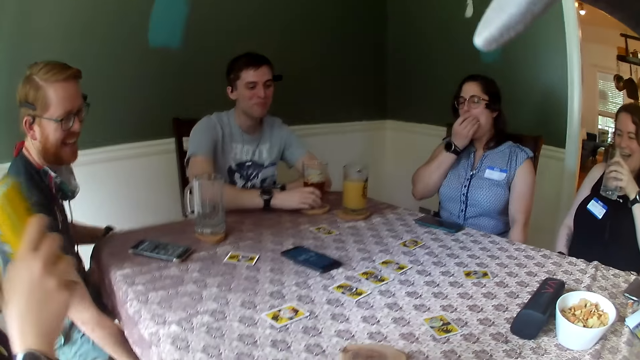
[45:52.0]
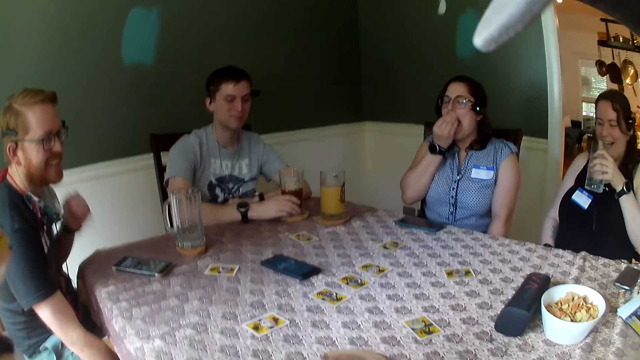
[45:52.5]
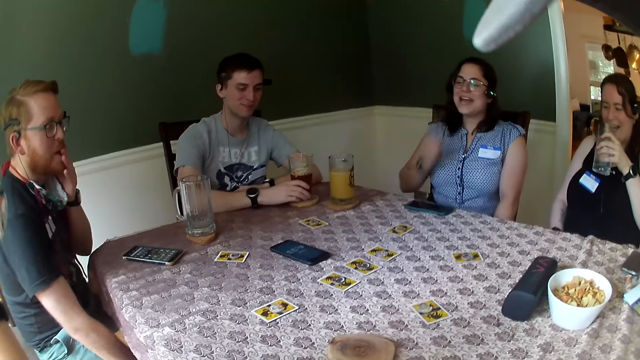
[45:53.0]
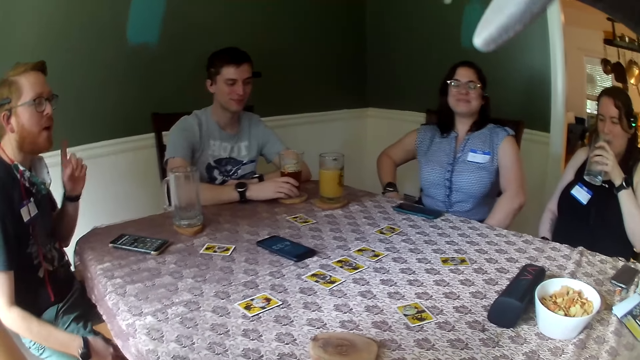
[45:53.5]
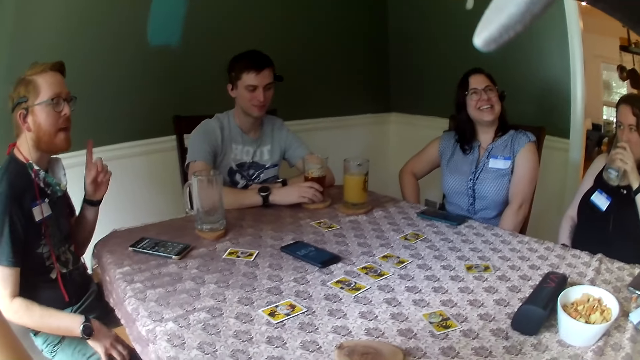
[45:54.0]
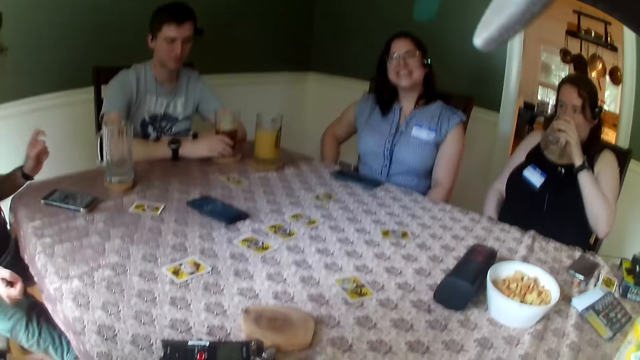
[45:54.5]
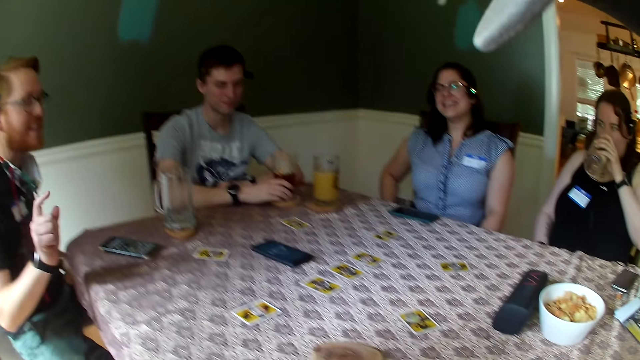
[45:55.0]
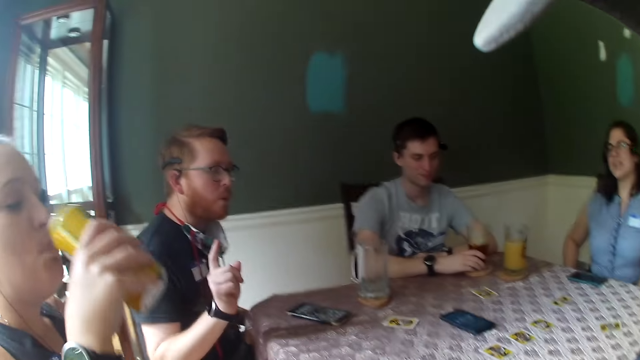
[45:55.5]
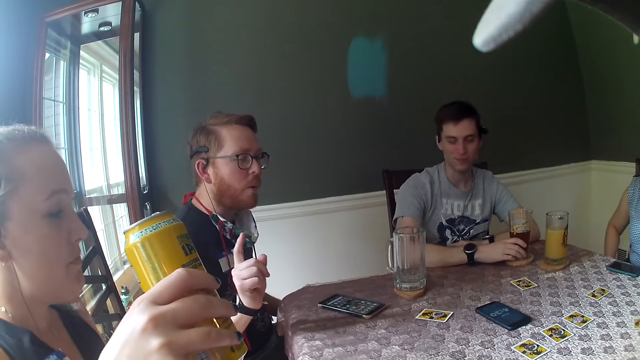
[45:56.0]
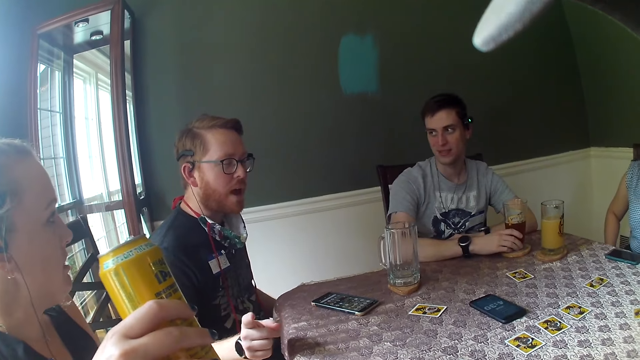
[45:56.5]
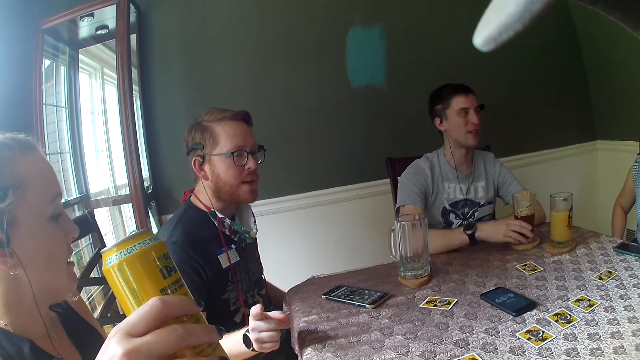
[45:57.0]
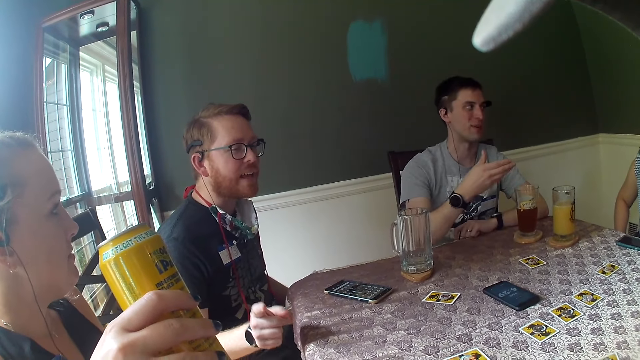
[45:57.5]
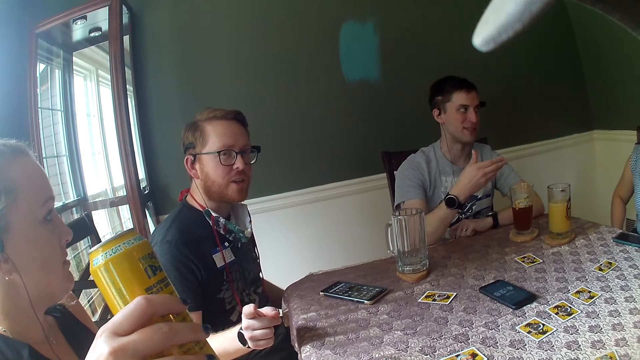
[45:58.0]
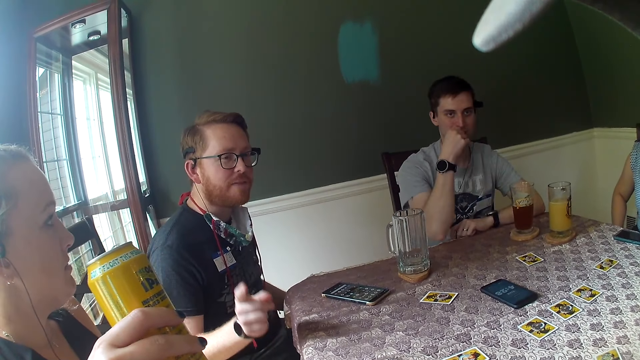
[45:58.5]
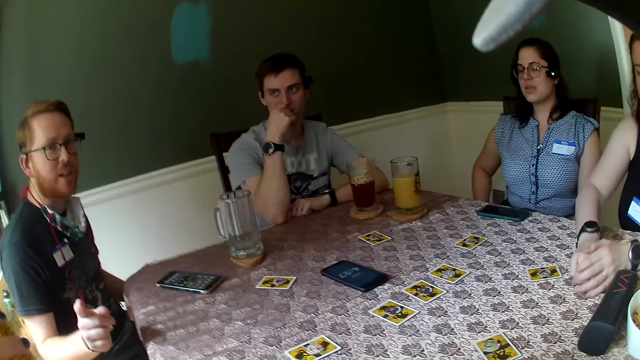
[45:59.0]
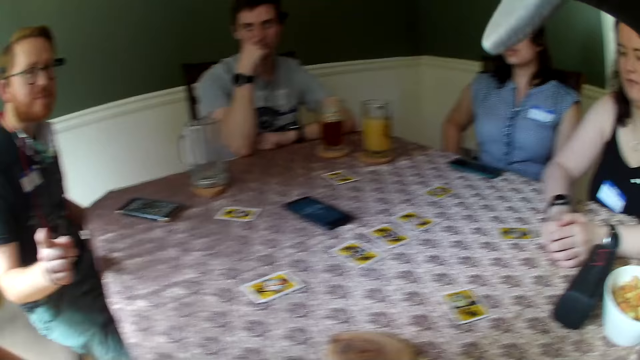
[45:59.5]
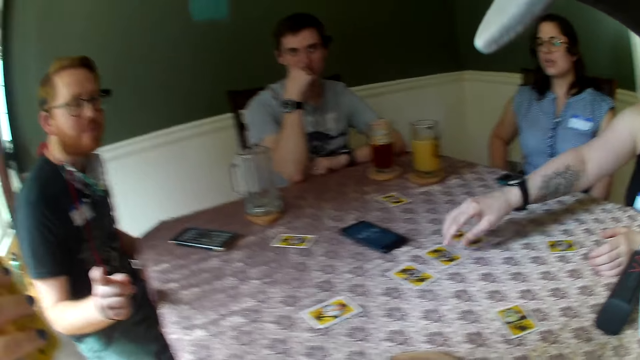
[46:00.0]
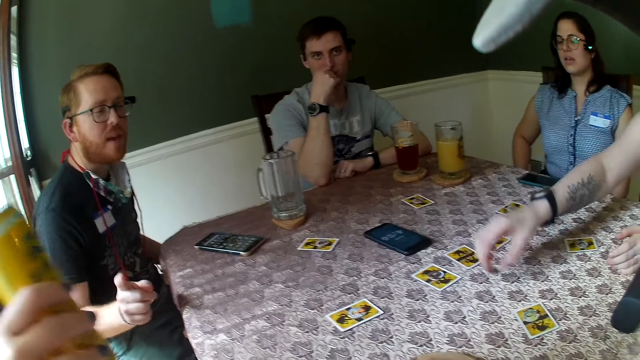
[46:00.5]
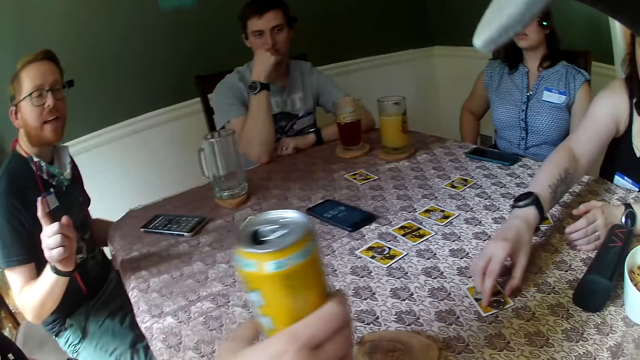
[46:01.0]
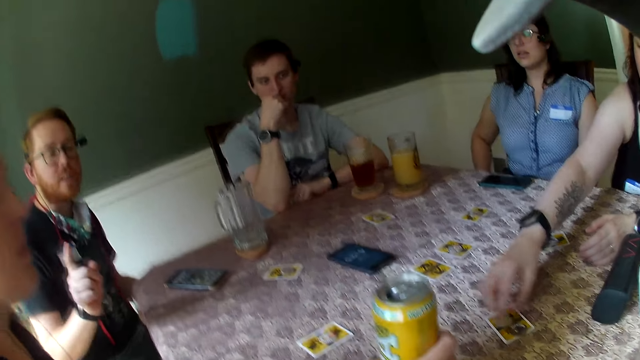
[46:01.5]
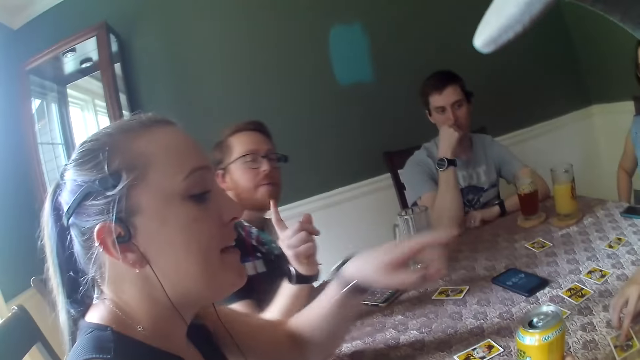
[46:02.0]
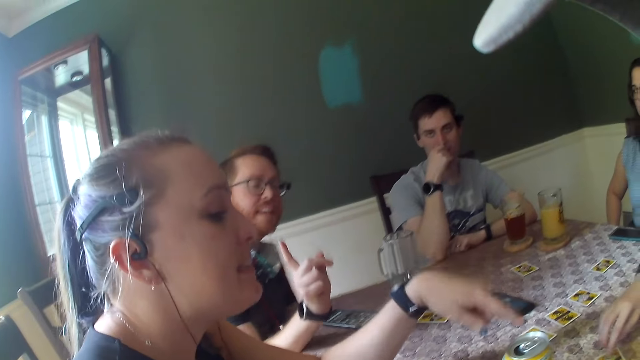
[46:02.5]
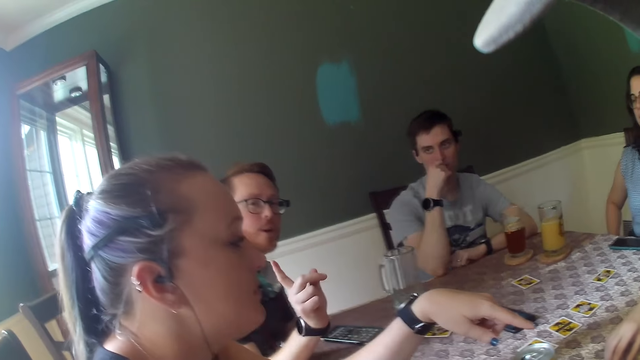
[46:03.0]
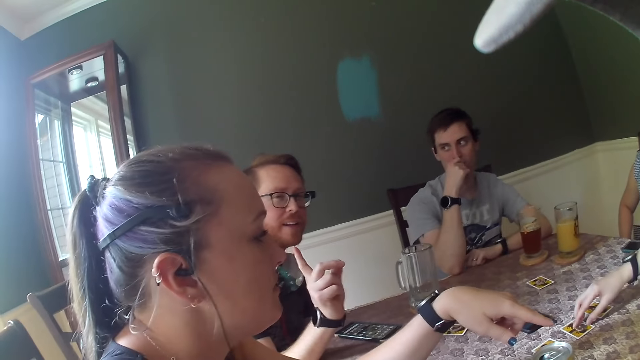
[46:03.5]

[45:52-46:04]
A woman places her right hand on her mouth and drinks from a can of juice with her right hand. A man touches his face with his left hand. Another woman drinks the glass of water from the table with her left hand. Another man dialogues with a third woman. The camera wearer looks around. A third man dialogues with the third woman. The second woman moves a token on the table with her right hand. The first woman drops the can of juice in her right hand on the table.

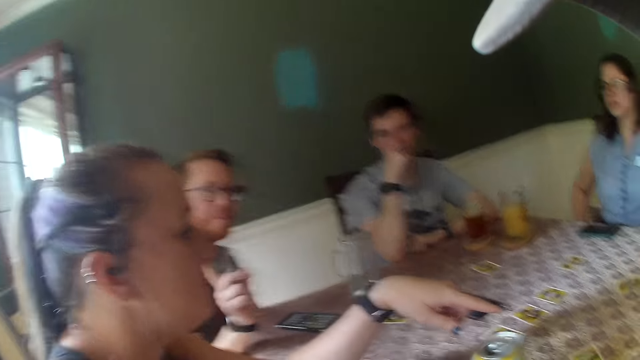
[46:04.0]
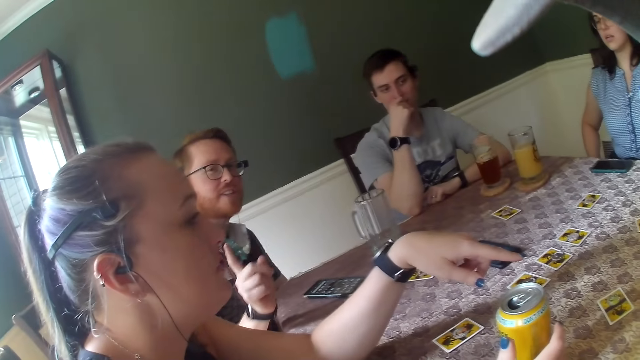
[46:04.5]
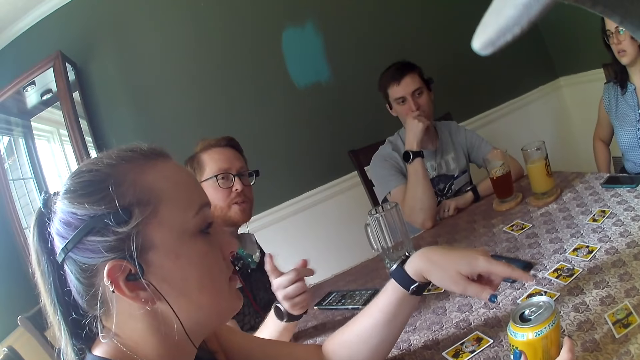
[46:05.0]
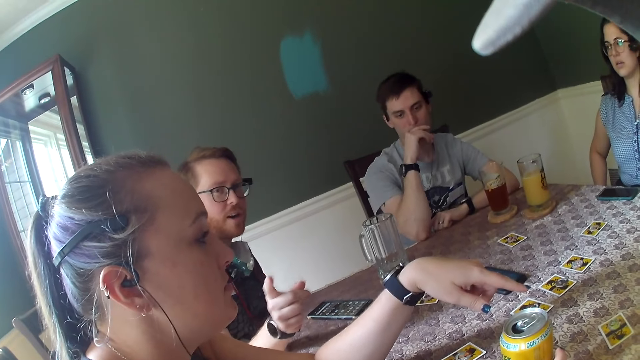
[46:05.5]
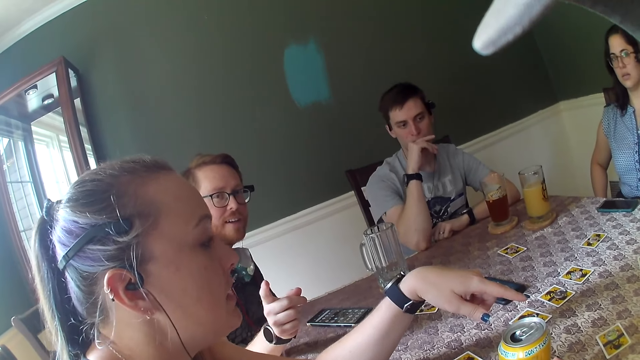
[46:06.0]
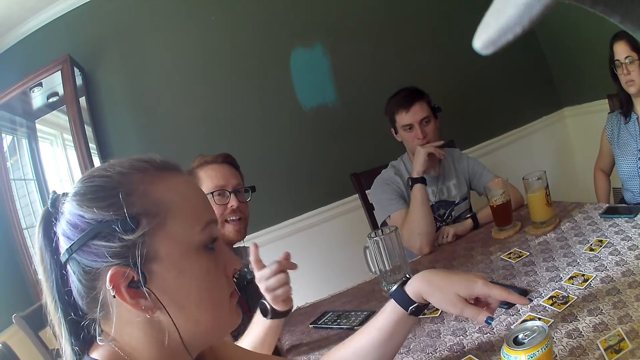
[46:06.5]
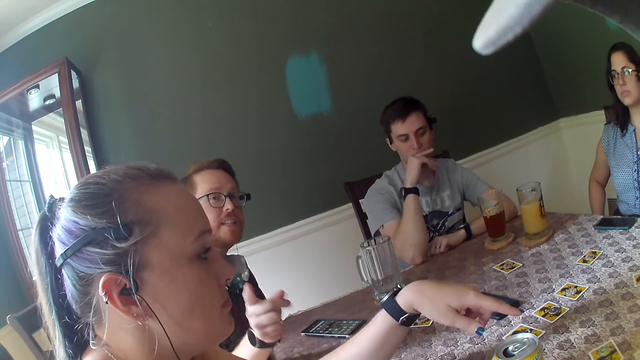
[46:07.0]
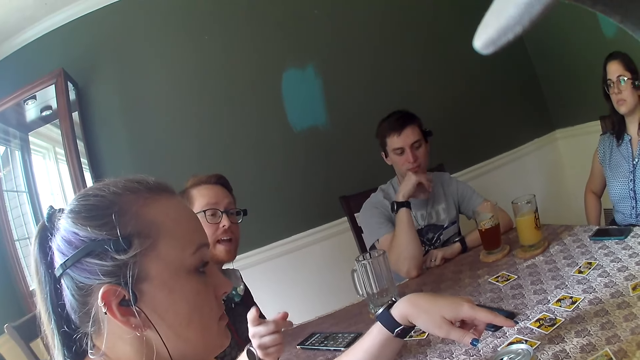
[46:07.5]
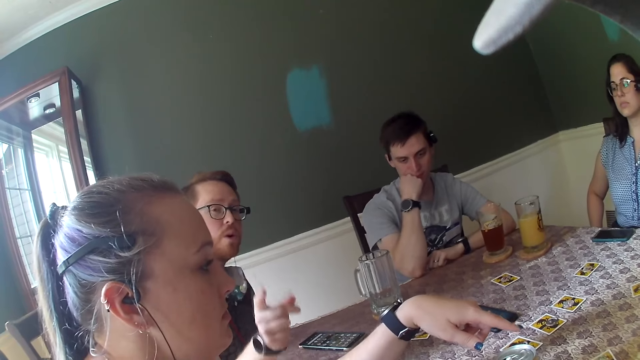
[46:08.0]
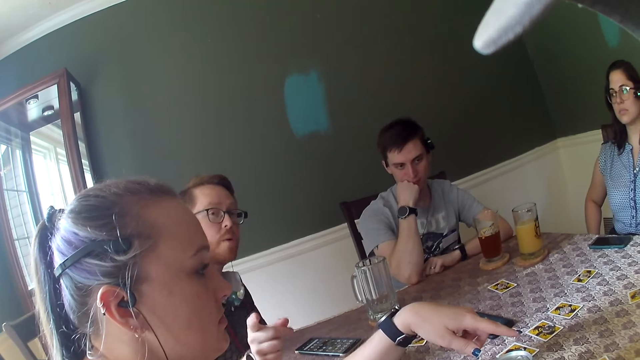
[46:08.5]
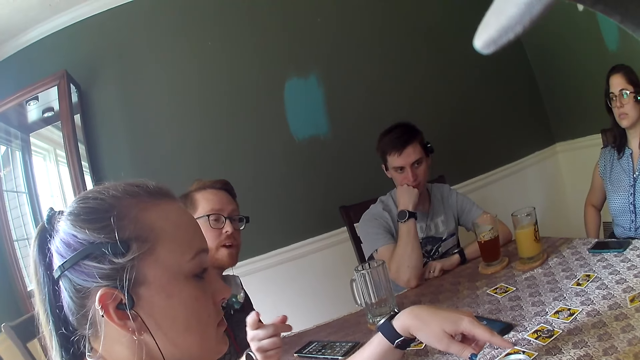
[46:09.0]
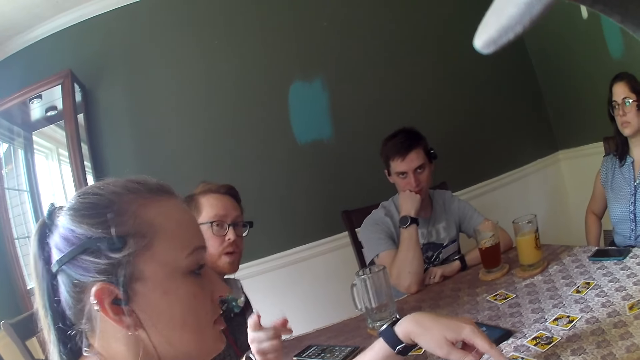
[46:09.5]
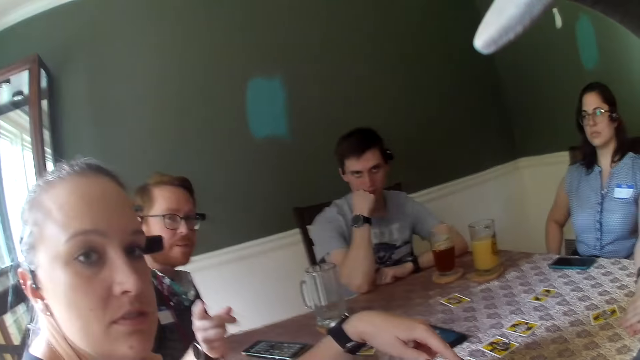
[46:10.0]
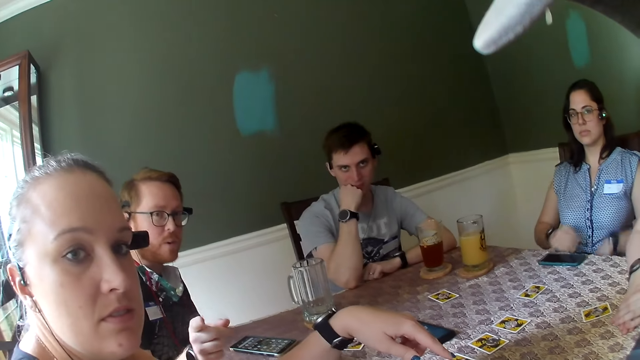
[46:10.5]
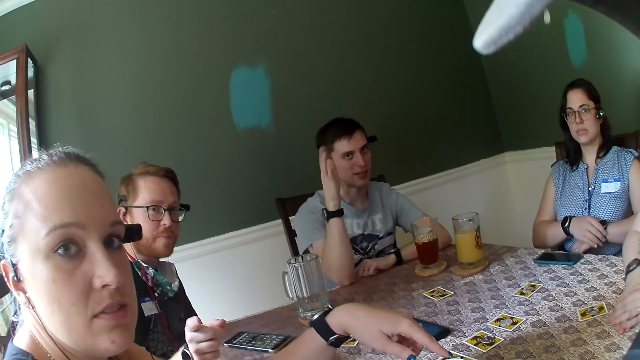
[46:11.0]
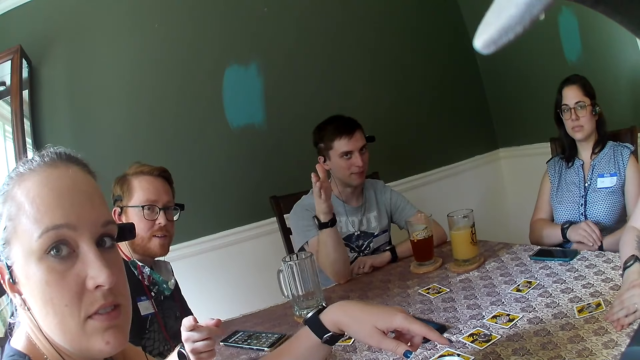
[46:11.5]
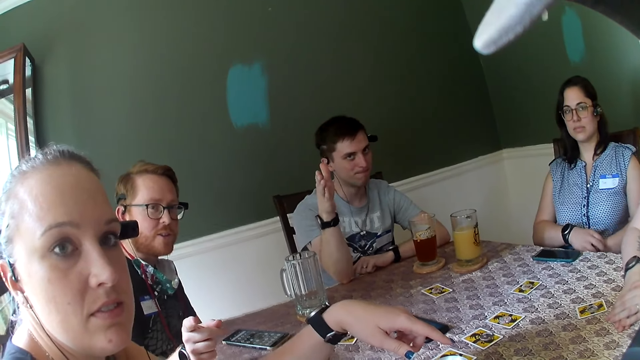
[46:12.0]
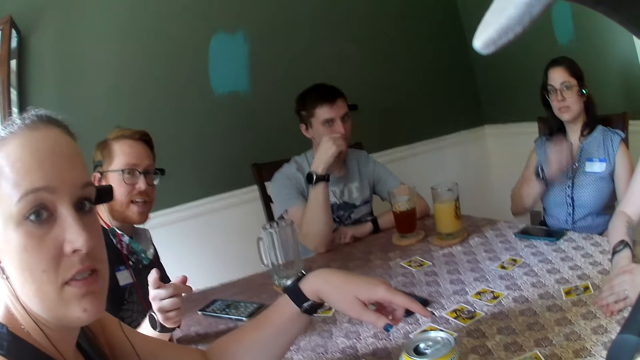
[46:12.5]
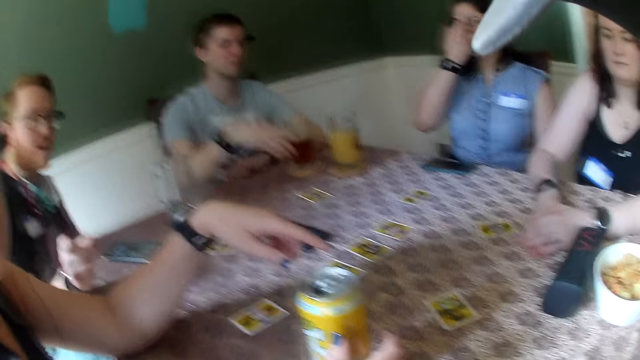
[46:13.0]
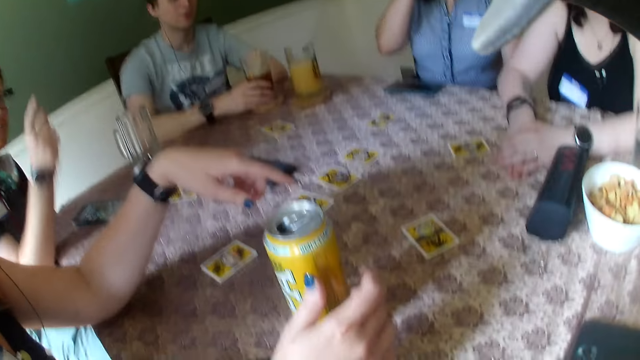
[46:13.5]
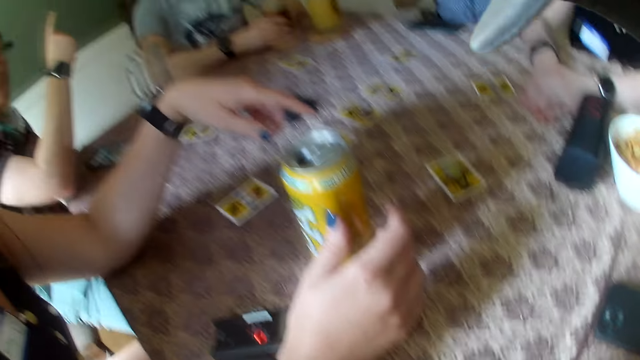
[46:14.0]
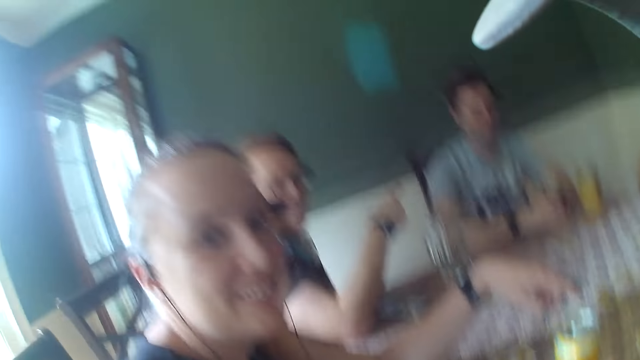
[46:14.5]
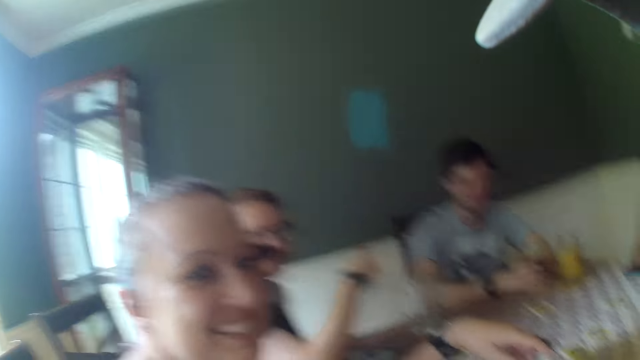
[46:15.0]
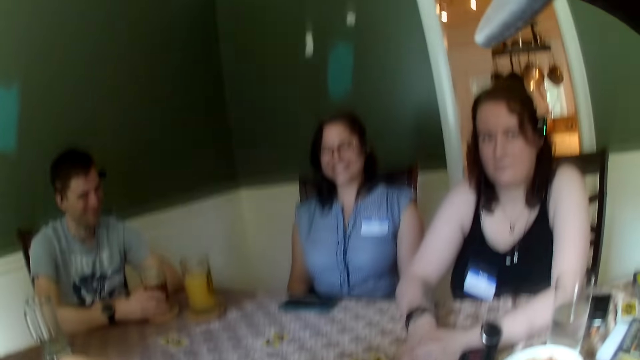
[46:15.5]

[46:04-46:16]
A man dialogues with the camera wearer. A woman touches her face with her right hand. The camera wearer looks around.
